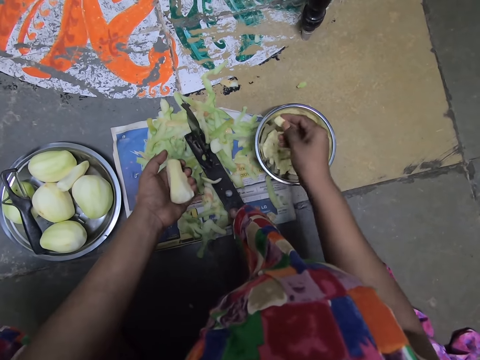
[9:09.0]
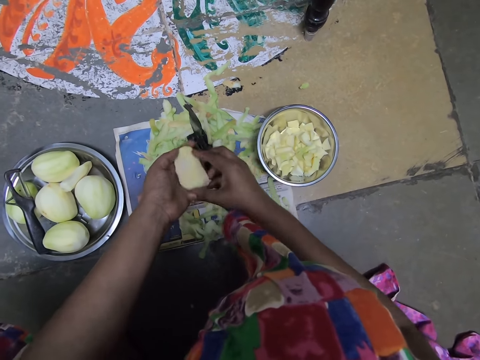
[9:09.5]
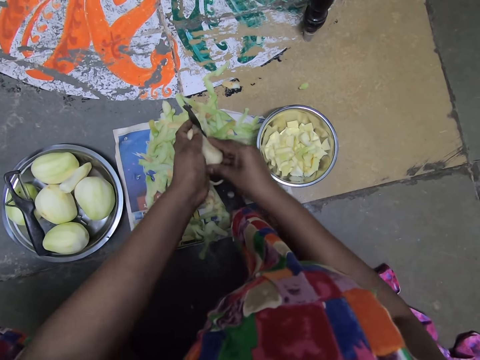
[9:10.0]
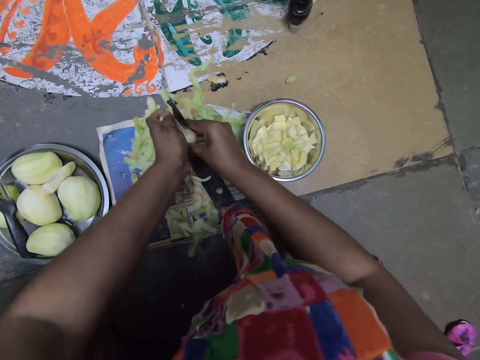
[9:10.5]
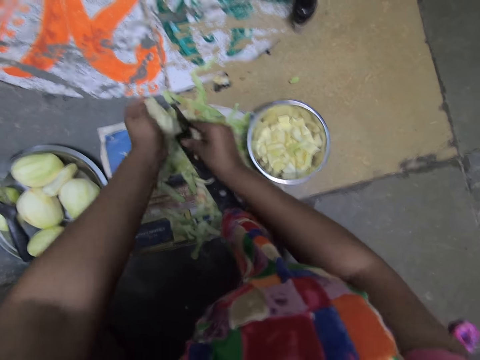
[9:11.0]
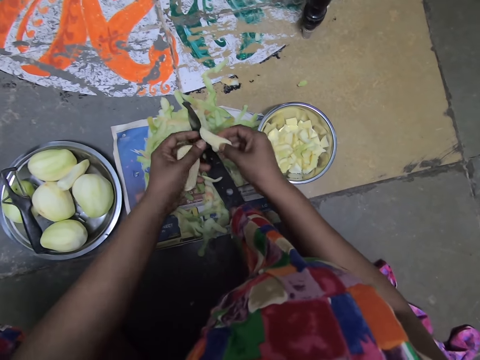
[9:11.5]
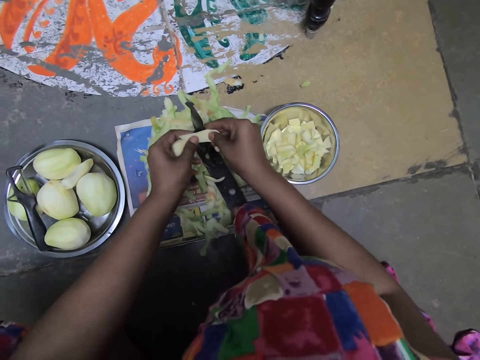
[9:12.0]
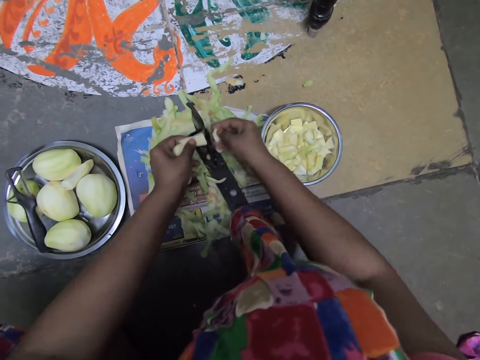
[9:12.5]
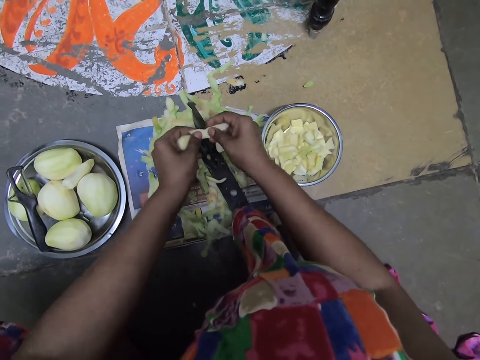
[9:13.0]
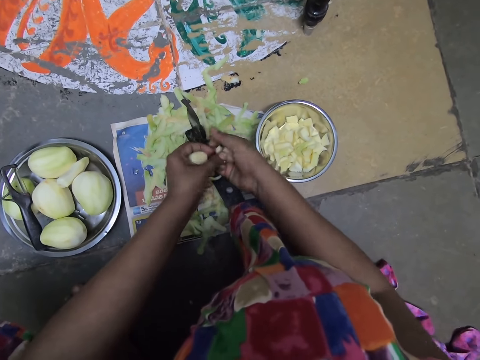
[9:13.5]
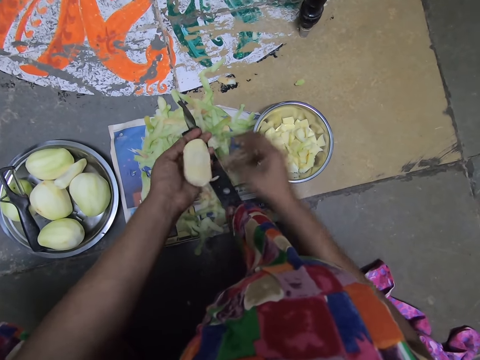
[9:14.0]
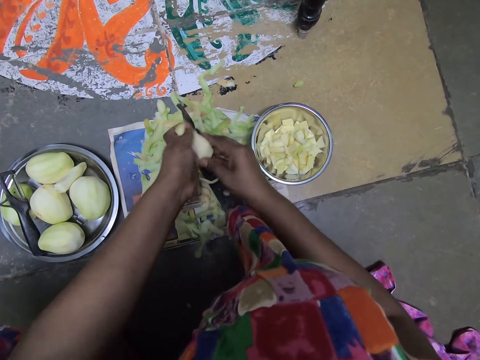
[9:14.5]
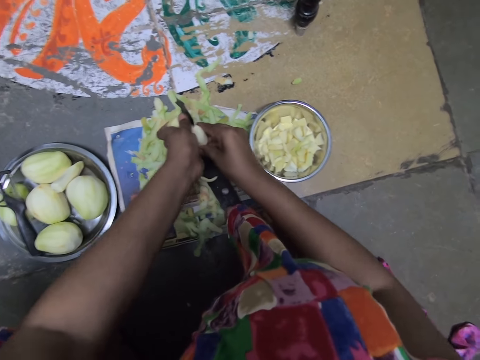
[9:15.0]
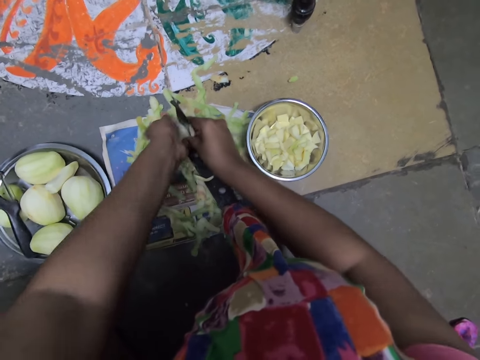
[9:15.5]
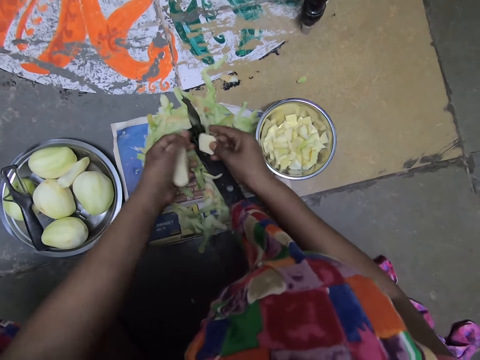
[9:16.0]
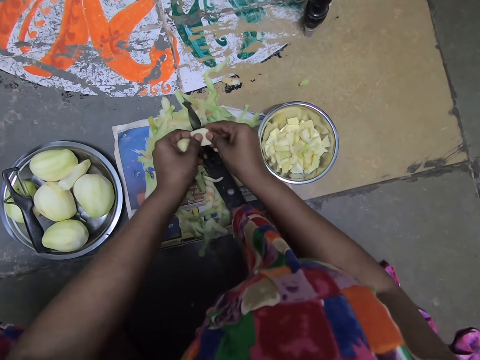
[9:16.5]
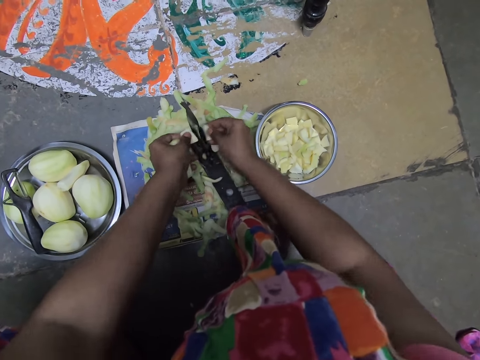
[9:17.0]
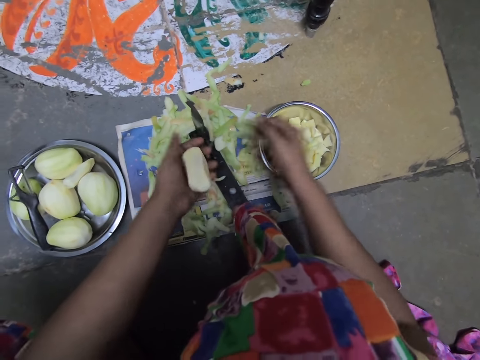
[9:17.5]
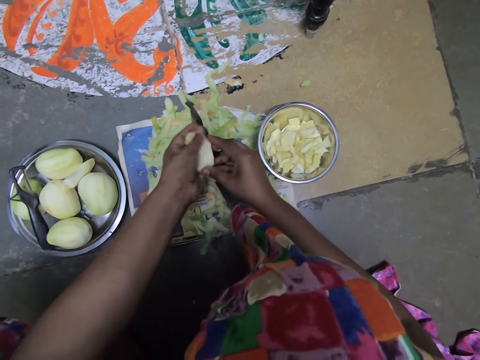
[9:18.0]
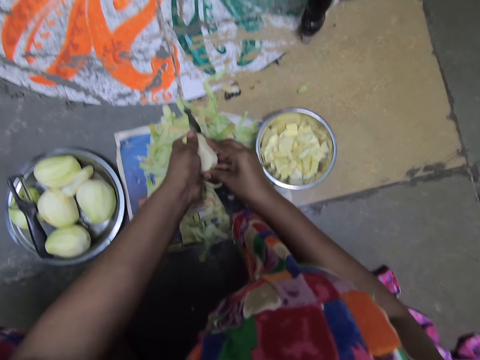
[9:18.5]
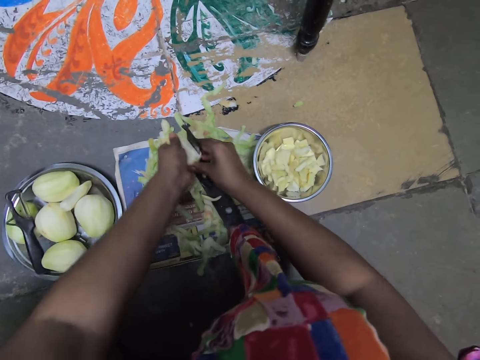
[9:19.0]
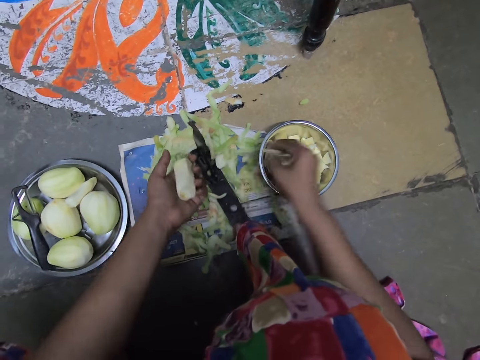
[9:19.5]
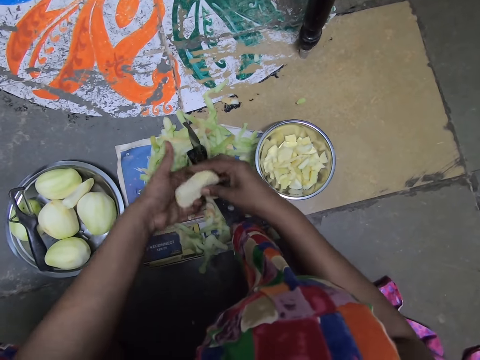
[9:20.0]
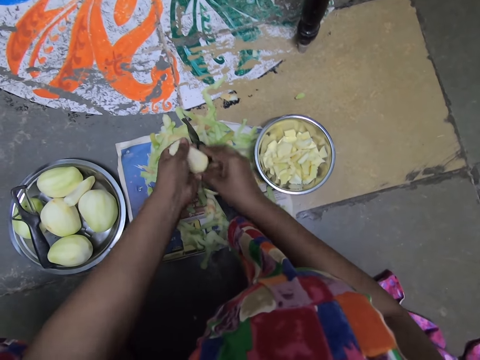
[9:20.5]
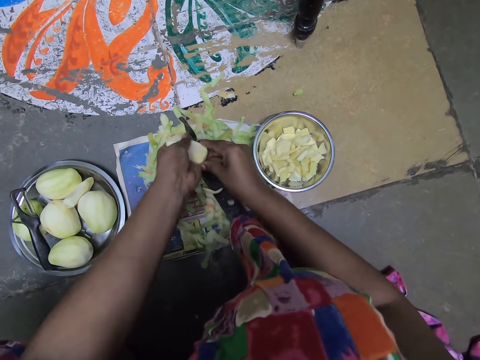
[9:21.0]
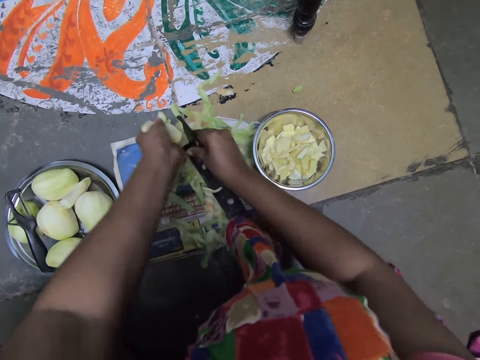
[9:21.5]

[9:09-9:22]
The camera wearer drops the piece of mango in her right hand on the plate on the floor. She holds the piece of the mango with both hands on the cutter or slicer. She chops the mango on the slicer with both hands. She passes the piece of mango from her left hand to her right hand. She drops the pieces of mango in her right hand on the plate on the floor. She chops the mango on the slicer with both hands. She holds the piece of the mango with both hands on the cutter. She places her left hand on the potato in her right hand. She slices the potato with the slicer on the floor with her hands. She puts the potato in her right hand with her left hand. She drops the potatoes into the bowl on the floor with her right hand. She places her right hand on the potato in her left hand. She slices the potato with the slicer on the floor with her hands. She converses with a man. She drops the potato into the bowl on the floor with her right hand. She places her right hand on the potato in her left hand. She slices the potato with the slicer on the floor with her hands.

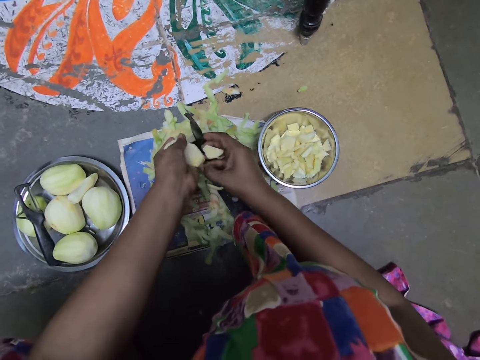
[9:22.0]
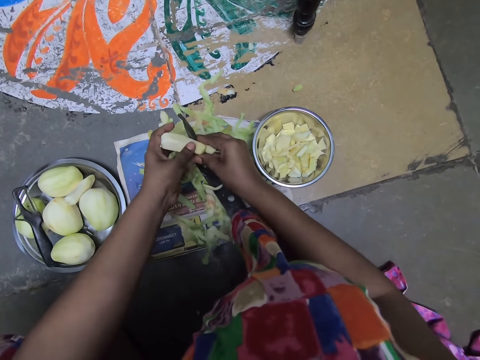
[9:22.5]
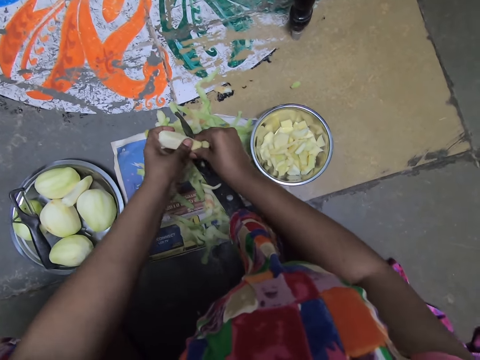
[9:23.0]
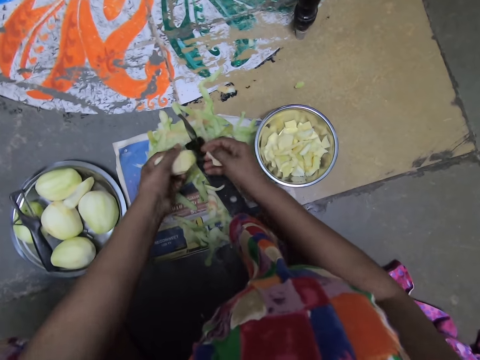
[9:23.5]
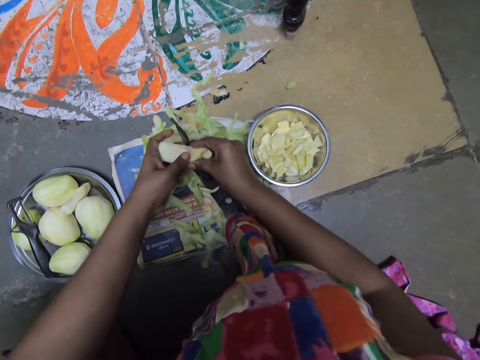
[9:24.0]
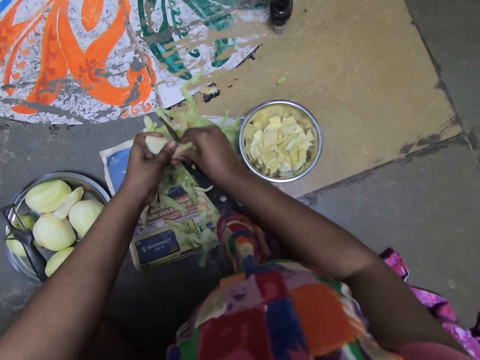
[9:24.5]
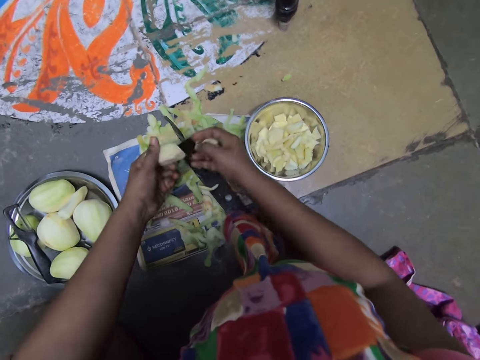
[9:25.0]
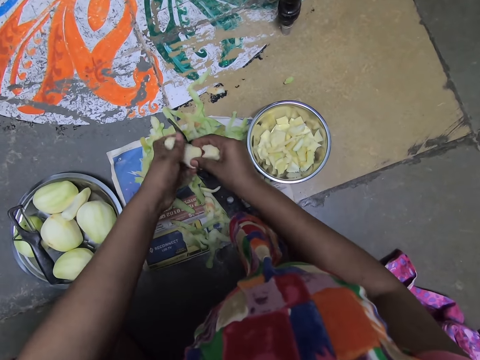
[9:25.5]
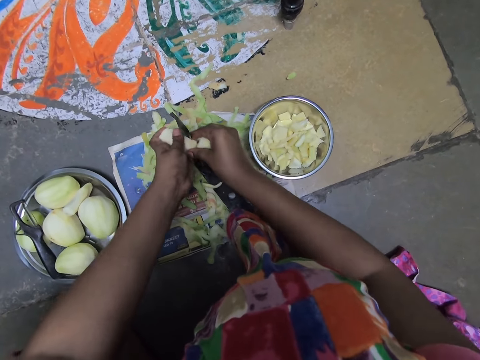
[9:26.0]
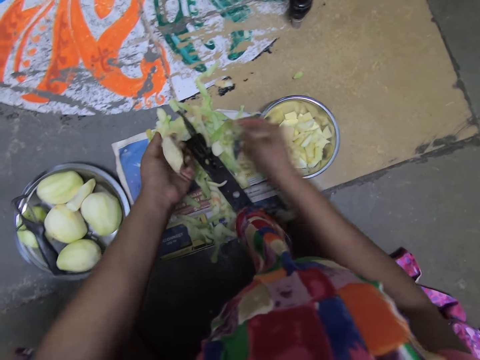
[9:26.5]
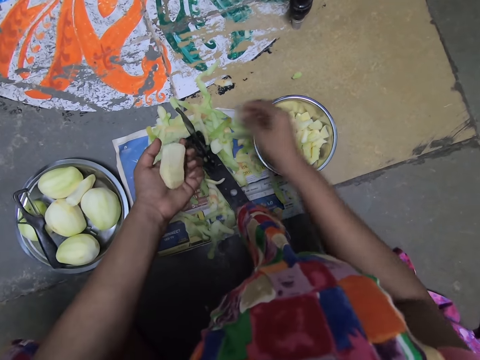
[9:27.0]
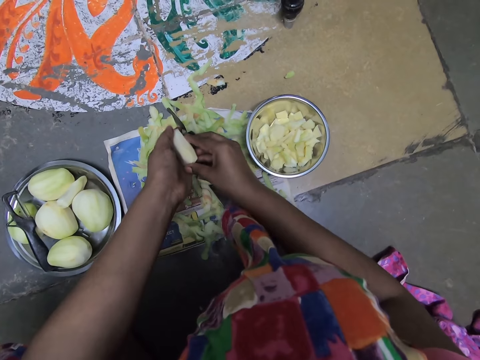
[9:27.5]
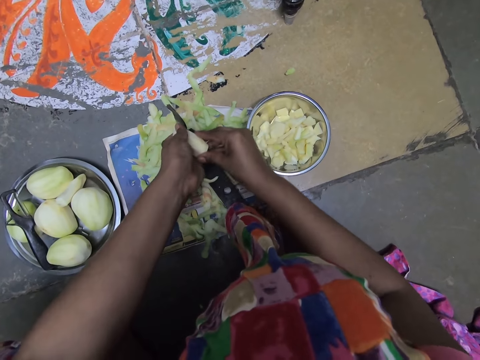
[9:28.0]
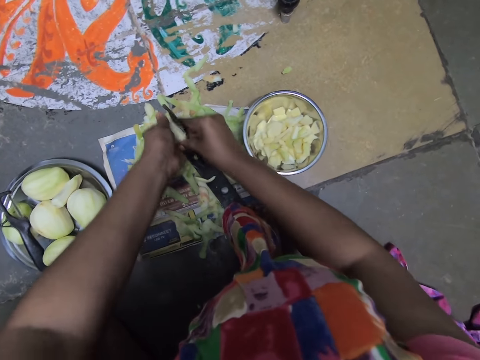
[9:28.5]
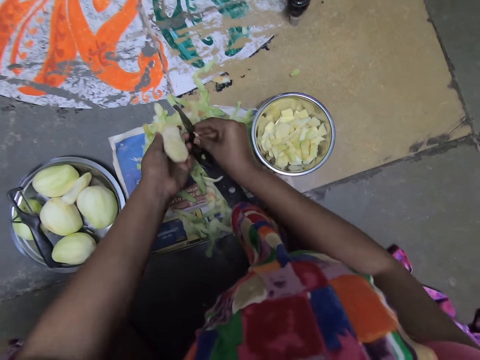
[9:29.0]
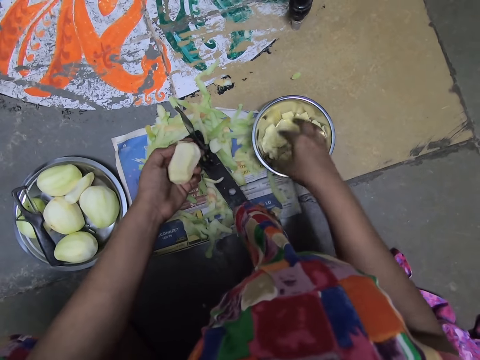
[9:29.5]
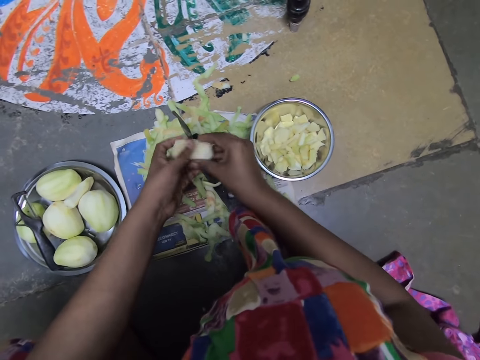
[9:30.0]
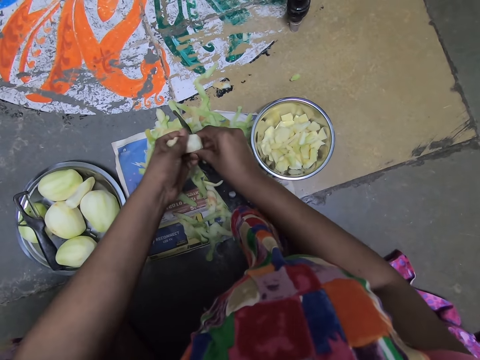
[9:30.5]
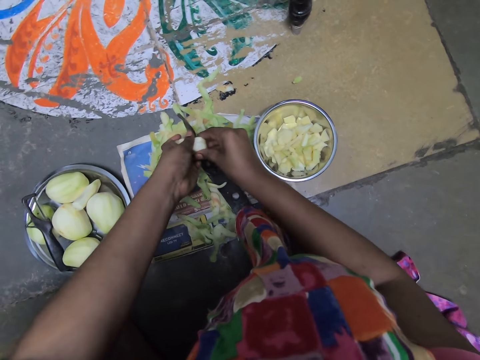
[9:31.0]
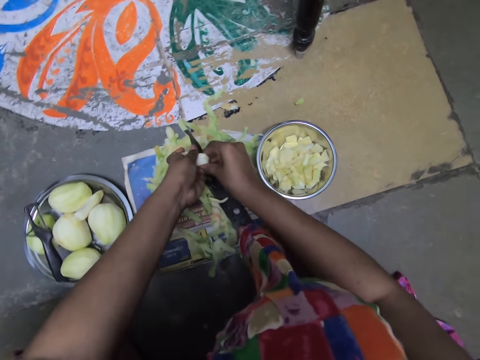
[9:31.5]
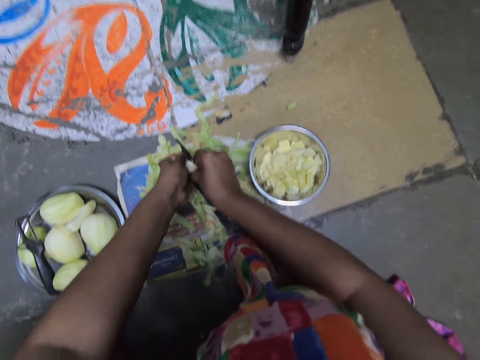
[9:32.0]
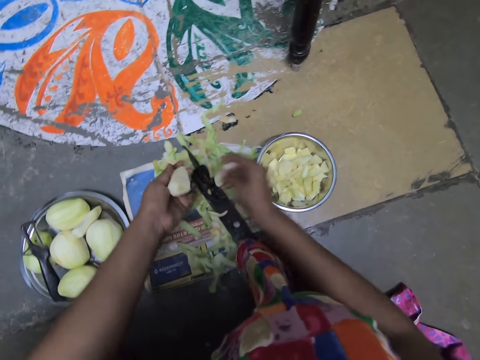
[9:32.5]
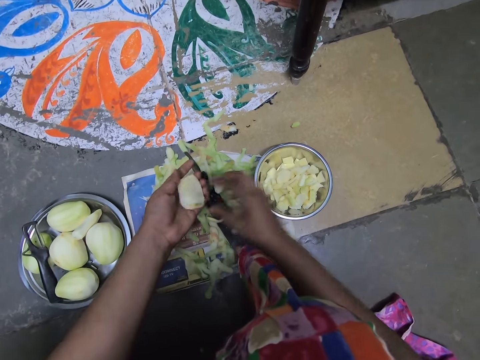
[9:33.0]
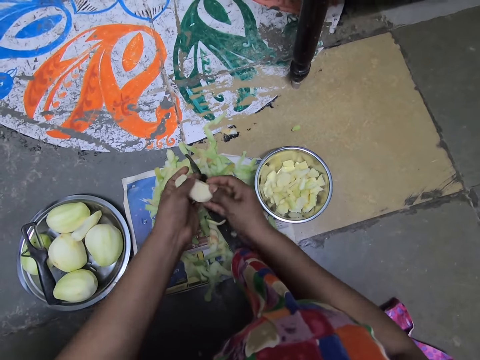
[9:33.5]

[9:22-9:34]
The camera wearer places her right hand on the potato in her left hand. She slices the potato with the slicer on the floor with her hands. She places her right hand on the potato in her left hand. She slices the potato with the slicer on the floor with her hands. She places her right hand on the potato in her left hand. She slices the potato with the slicer on the floor with her hands. She drops the potatoes into the bowl on the floor with her right hand. She places her right hand on the potato in her left hand. She slices the potato with the slicer on the floor with her hands. A man converses with the camera wearer. The camera wearer drops the potato into the bowl on the floor with her right hand. She places her right hand on the potato in her left hand. She slices the potato with the slicer on the floor with her hands. She drops the potato into the bowl on the floor with her right hand. She places her right hand on the potato in her left hand.
